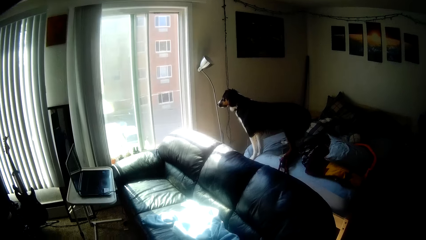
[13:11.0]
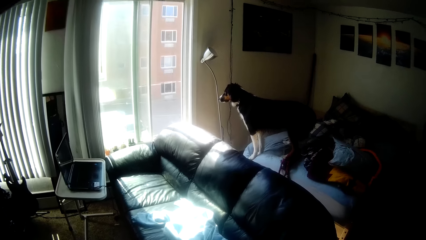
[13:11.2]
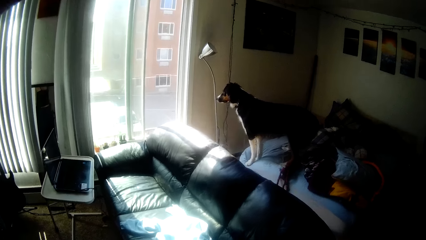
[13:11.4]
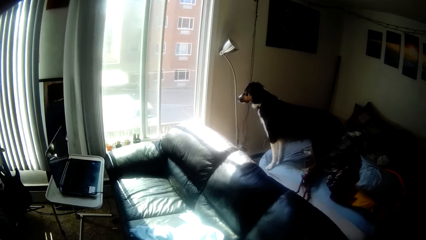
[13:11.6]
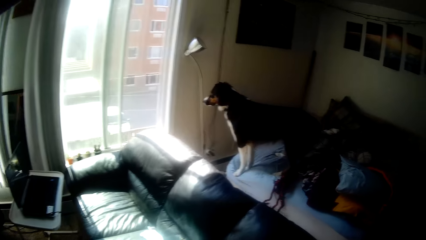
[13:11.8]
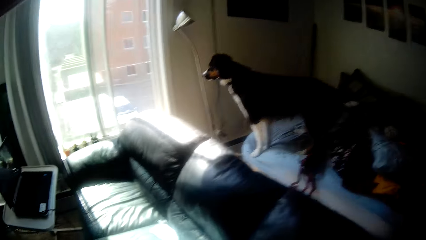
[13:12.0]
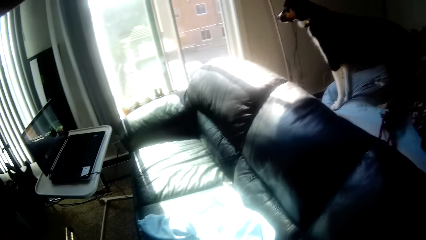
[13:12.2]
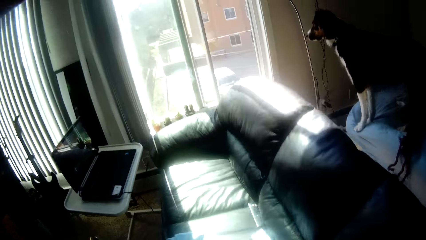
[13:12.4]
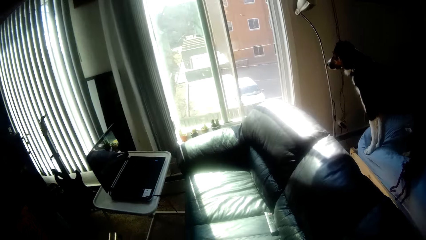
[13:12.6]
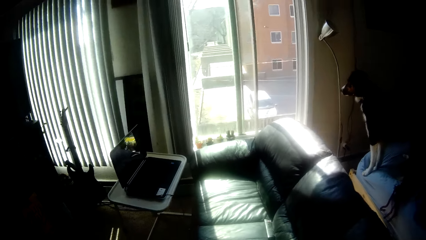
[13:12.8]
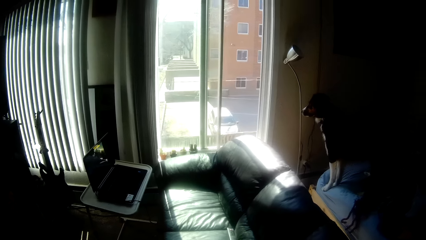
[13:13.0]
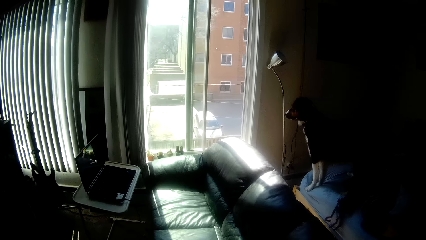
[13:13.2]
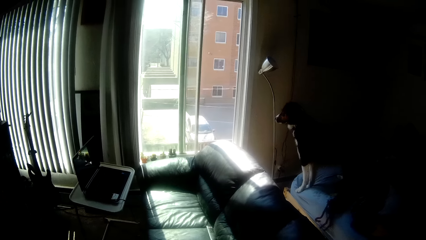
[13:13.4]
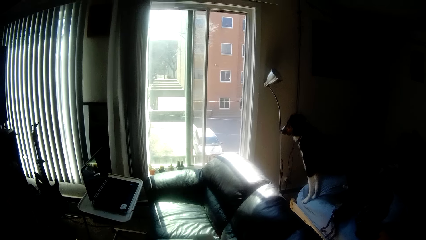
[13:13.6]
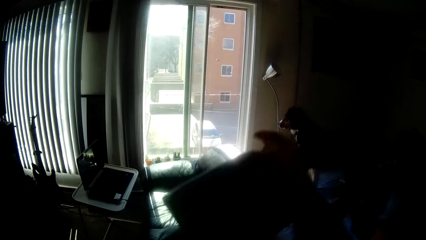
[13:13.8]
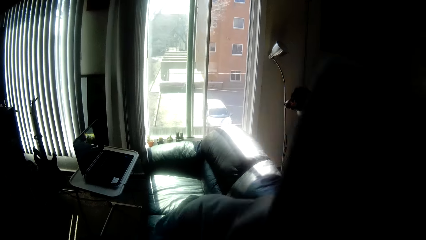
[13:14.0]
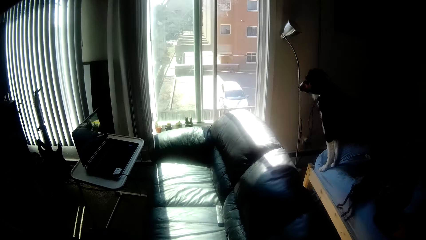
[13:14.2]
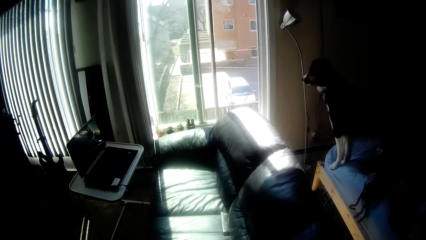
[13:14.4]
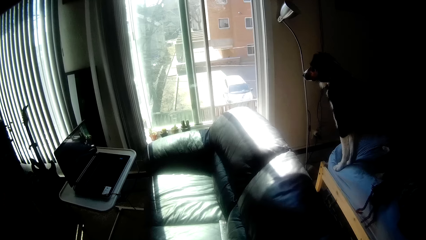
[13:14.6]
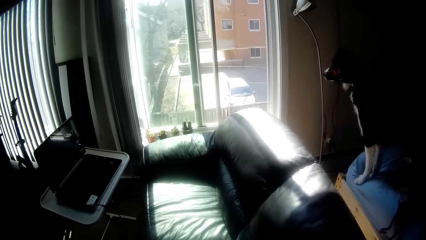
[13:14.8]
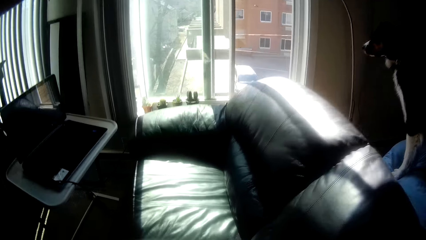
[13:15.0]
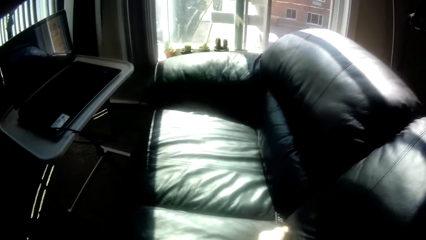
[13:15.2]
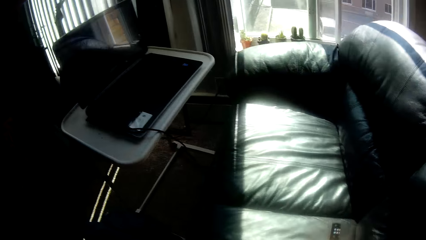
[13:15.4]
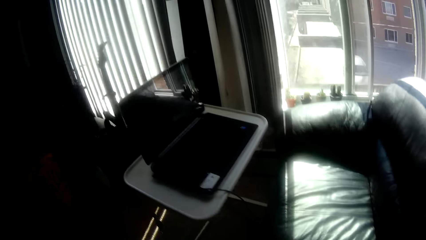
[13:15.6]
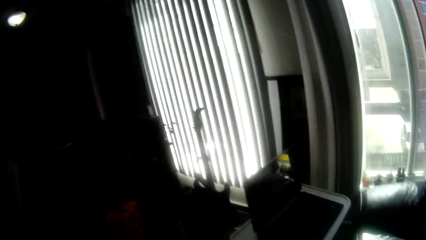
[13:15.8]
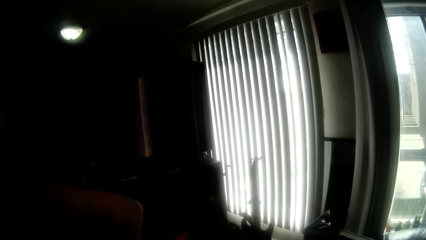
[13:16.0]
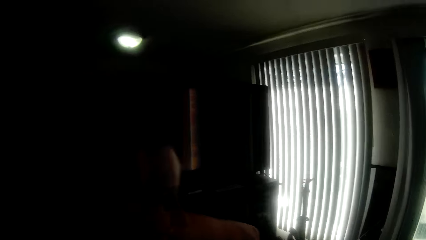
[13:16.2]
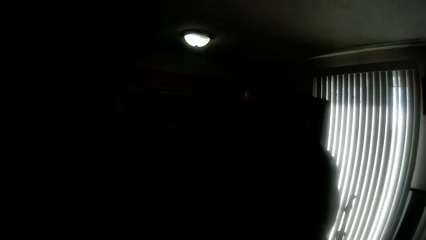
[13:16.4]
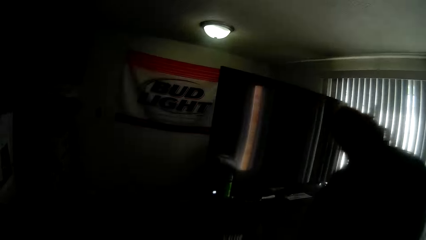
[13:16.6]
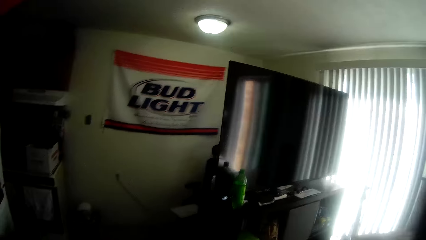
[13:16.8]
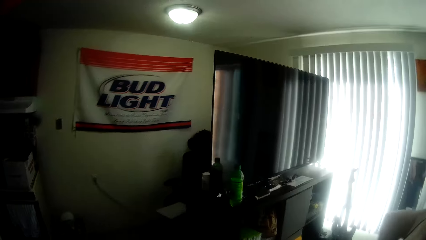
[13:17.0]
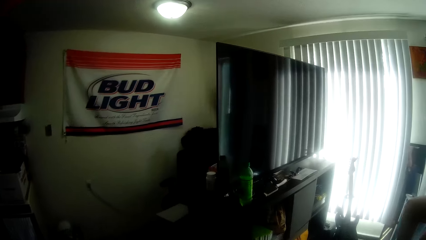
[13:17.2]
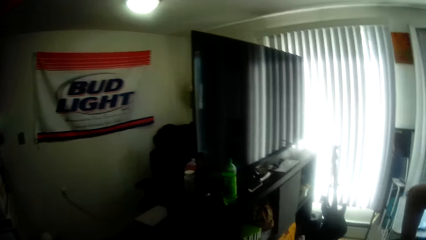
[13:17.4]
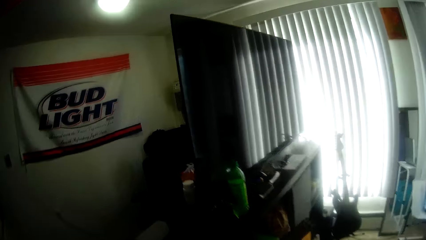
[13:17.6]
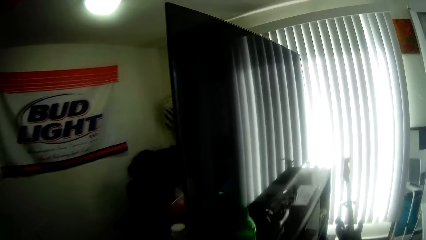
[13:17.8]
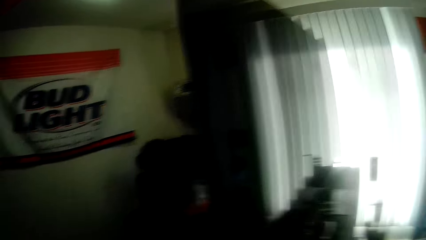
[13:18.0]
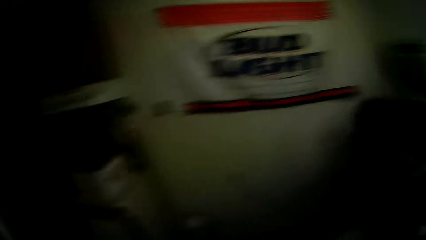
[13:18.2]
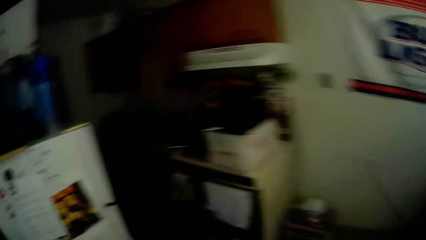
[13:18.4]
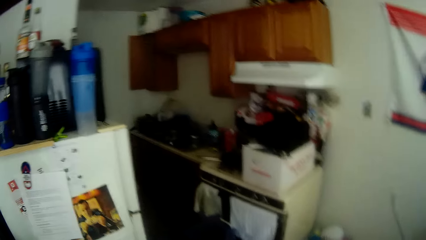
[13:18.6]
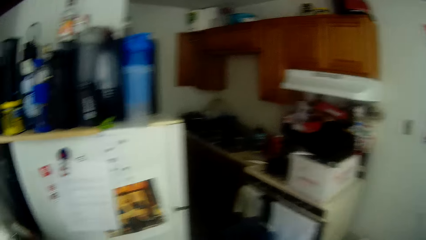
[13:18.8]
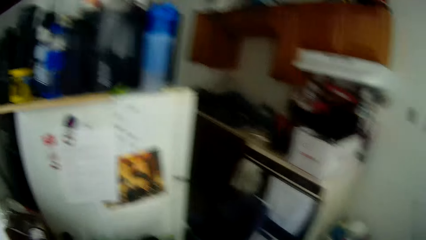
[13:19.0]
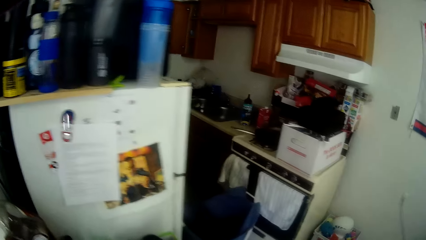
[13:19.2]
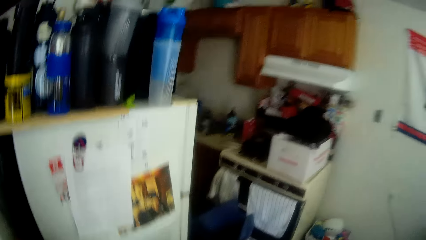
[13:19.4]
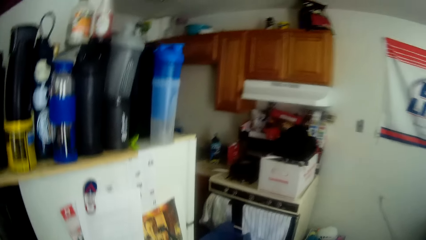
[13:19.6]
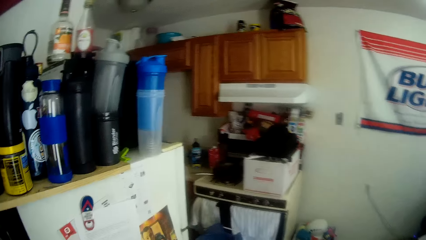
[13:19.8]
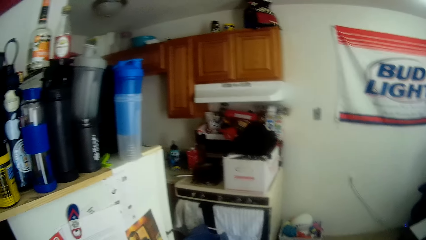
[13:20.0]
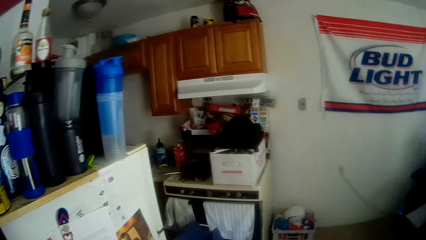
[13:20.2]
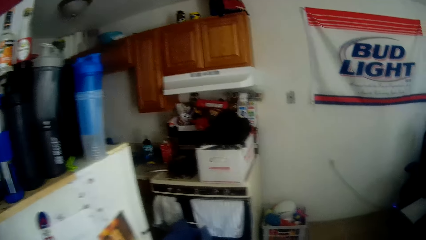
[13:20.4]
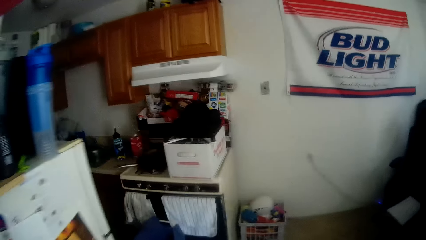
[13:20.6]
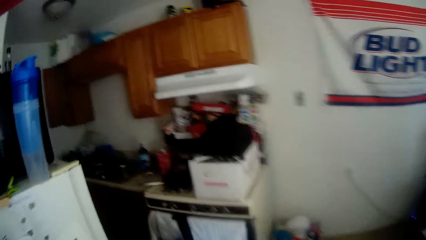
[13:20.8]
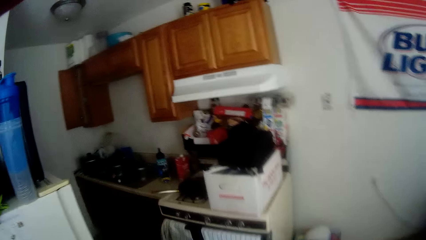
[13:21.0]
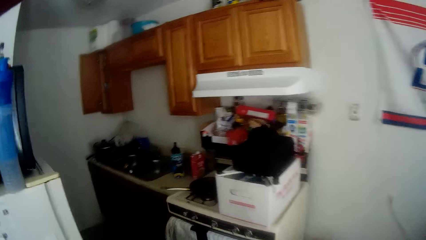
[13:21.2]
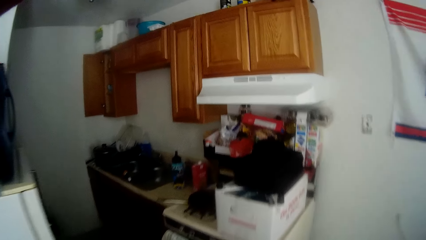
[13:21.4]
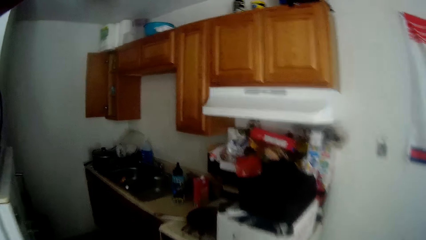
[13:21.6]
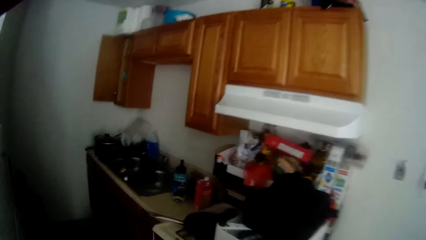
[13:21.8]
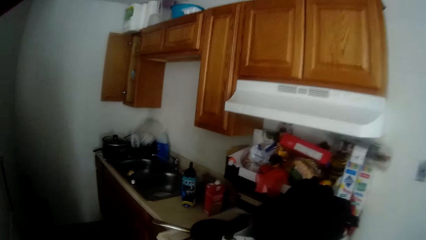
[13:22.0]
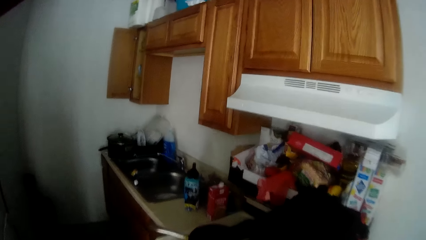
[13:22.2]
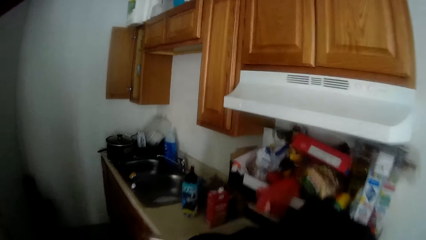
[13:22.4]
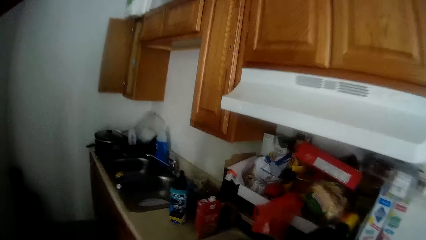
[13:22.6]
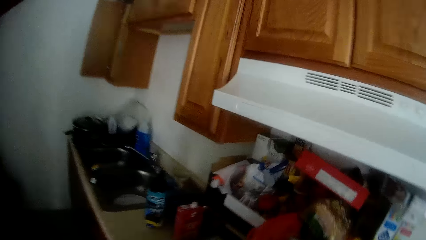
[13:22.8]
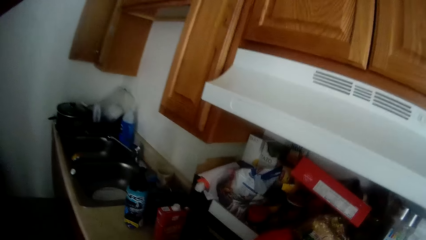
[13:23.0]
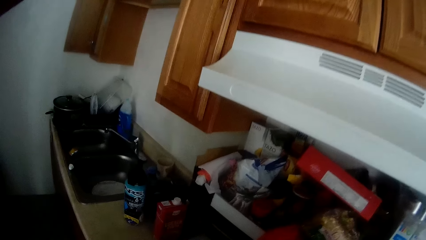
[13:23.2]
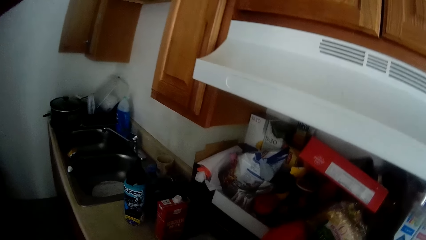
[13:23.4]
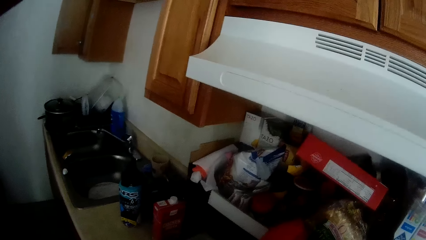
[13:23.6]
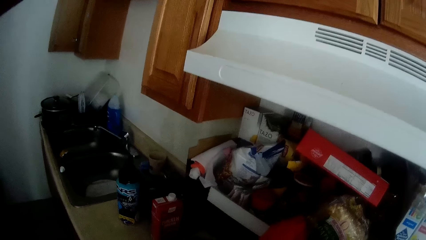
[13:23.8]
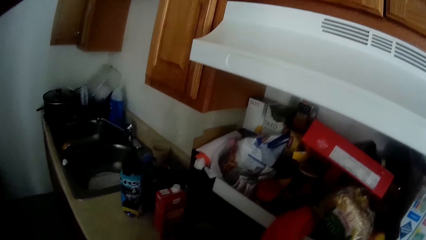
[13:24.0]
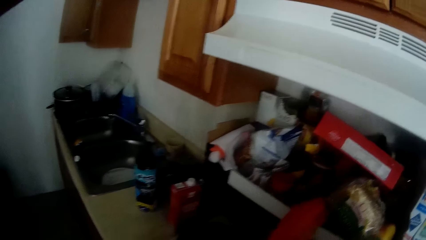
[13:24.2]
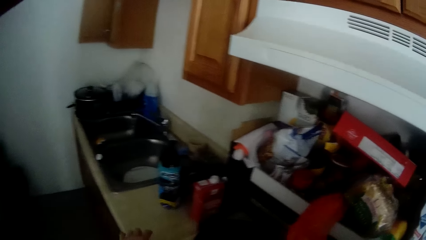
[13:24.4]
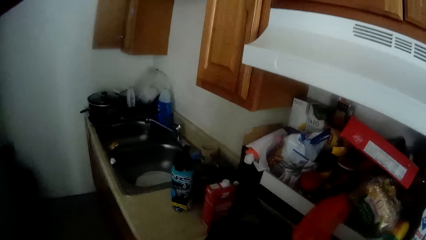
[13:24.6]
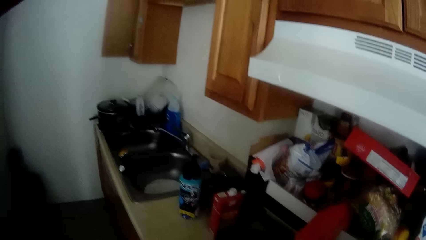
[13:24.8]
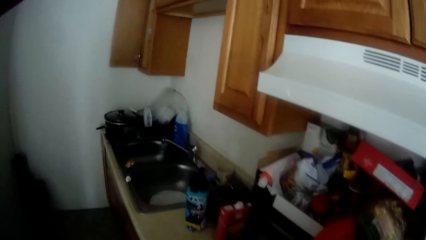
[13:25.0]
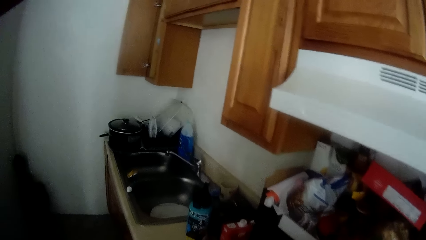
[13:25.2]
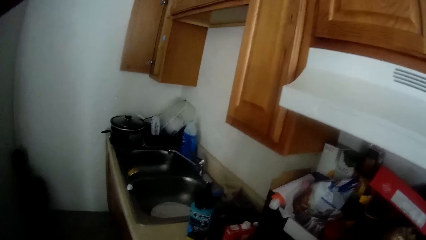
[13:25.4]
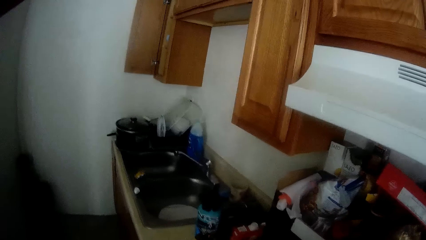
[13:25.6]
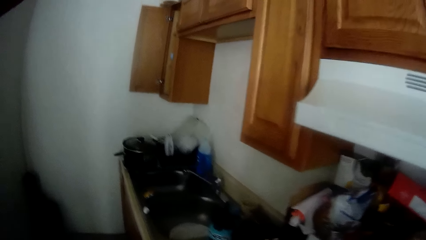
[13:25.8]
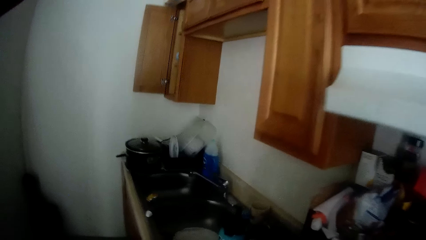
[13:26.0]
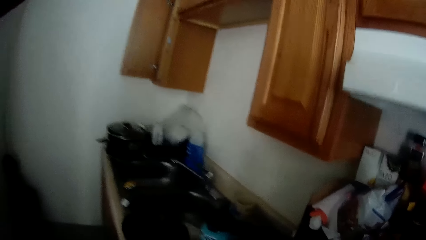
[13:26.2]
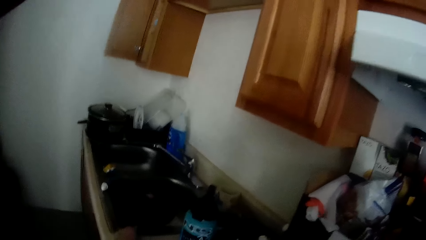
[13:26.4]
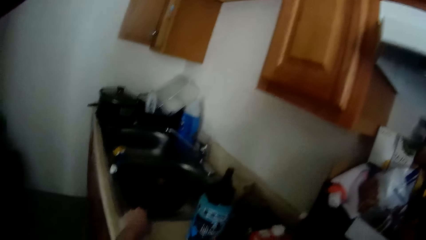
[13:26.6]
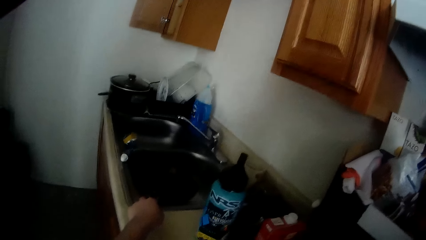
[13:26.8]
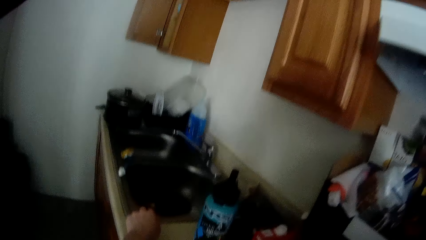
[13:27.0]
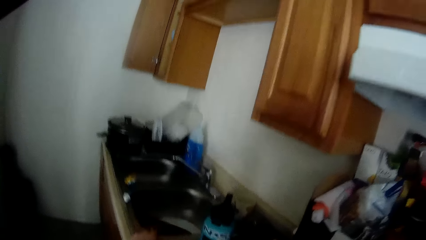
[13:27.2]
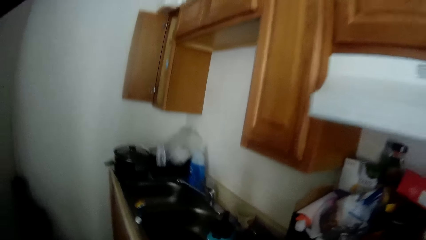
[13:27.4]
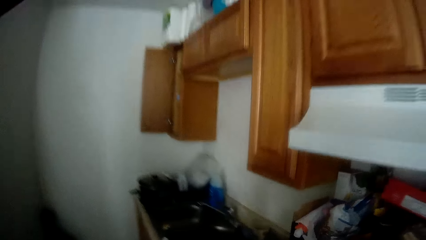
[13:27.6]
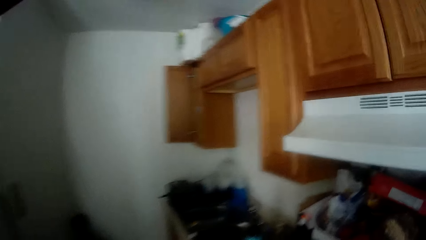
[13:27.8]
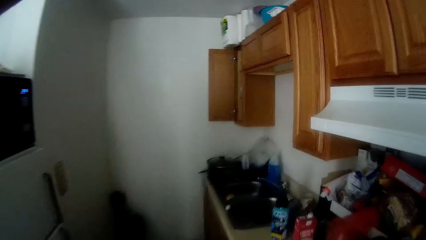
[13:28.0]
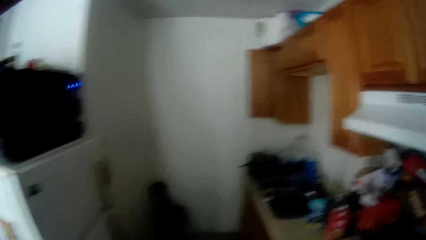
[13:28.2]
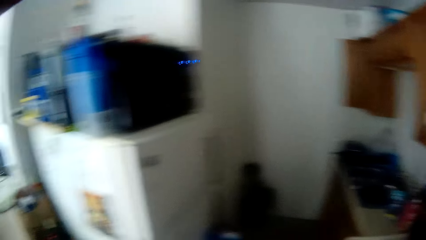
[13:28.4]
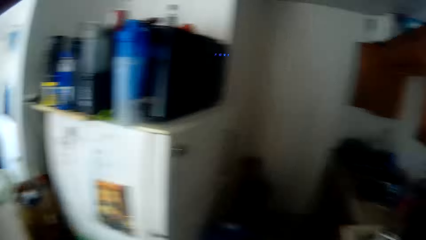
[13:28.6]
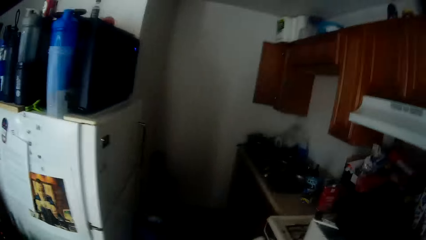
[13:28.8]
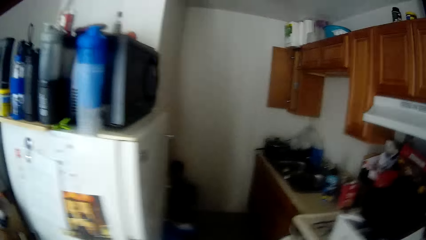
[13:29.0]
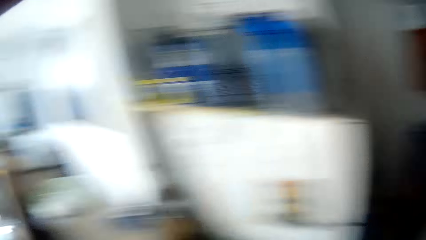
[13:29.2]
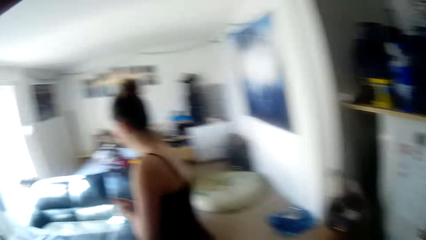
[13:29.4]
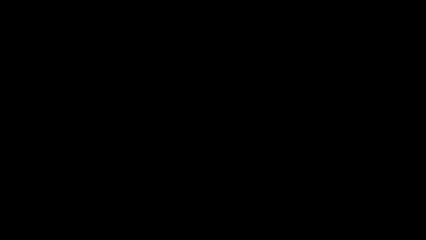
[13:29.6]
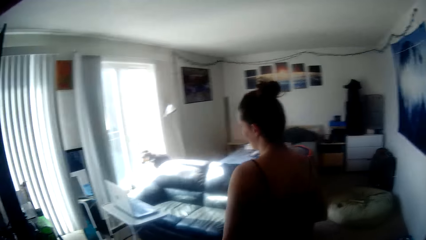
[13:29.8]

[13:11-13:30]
The camera wearer stares around the room, shakes a cloth near the seat, walks in the room, looks around, walks, stands near the kitchen, stares round the kitchen, holds the sink plate and walks back.
